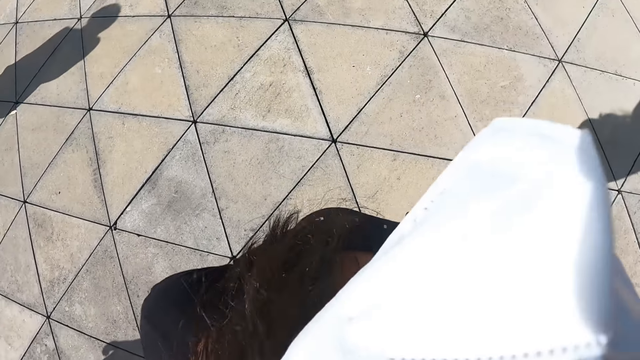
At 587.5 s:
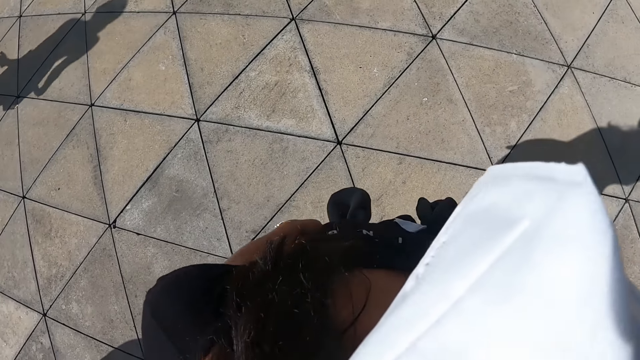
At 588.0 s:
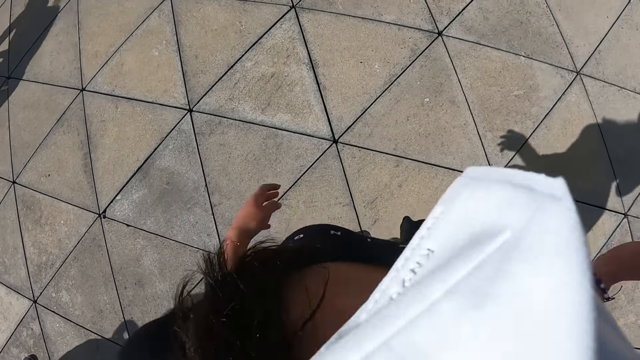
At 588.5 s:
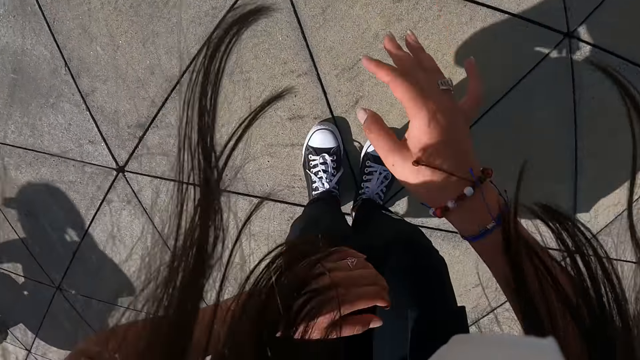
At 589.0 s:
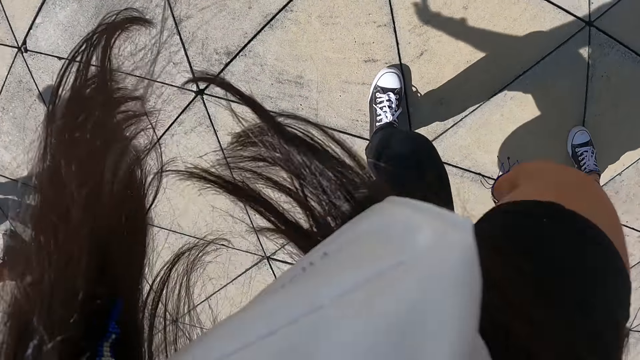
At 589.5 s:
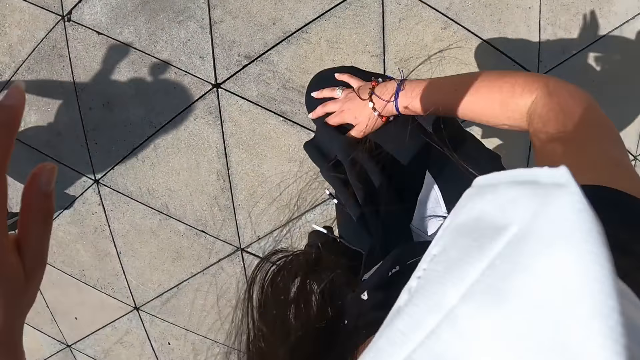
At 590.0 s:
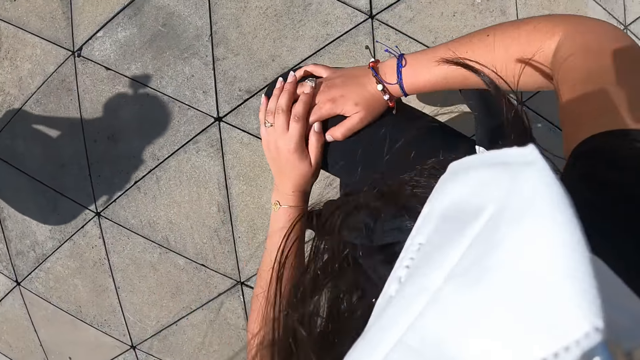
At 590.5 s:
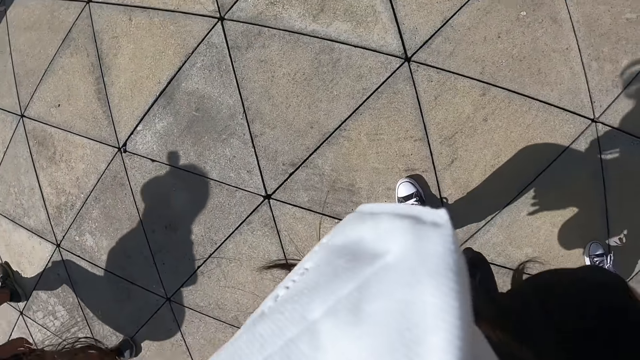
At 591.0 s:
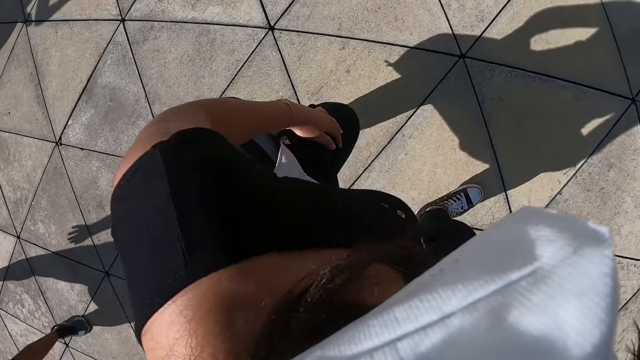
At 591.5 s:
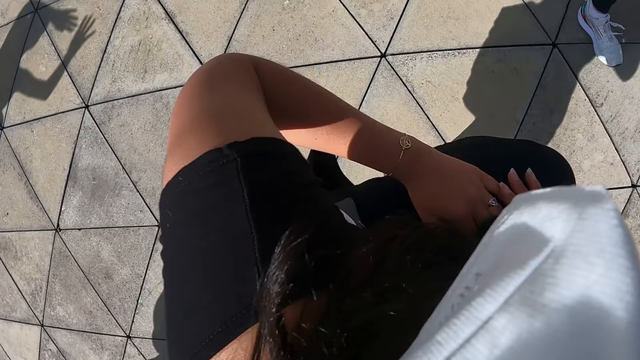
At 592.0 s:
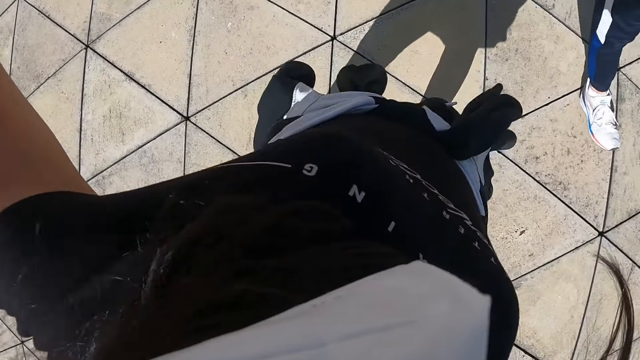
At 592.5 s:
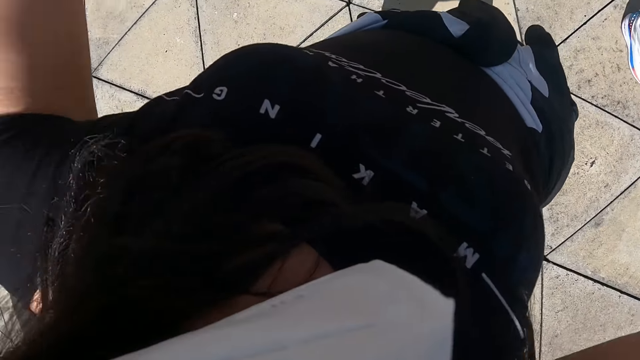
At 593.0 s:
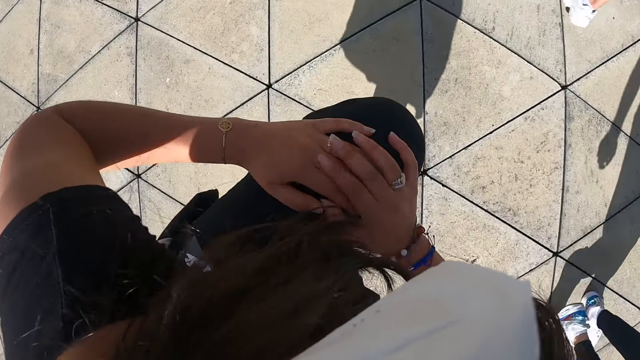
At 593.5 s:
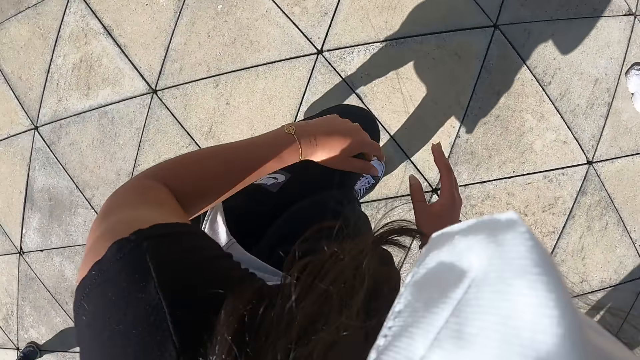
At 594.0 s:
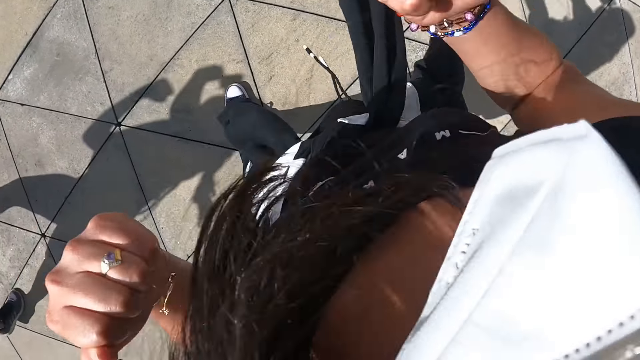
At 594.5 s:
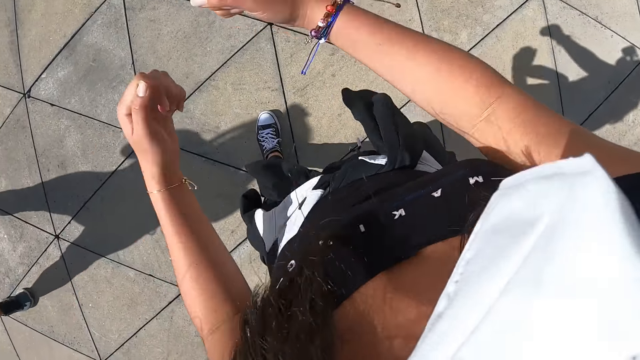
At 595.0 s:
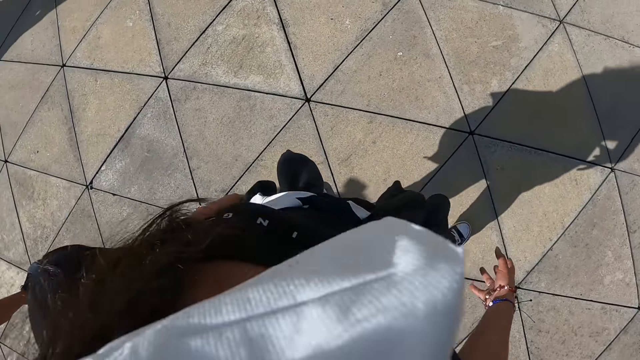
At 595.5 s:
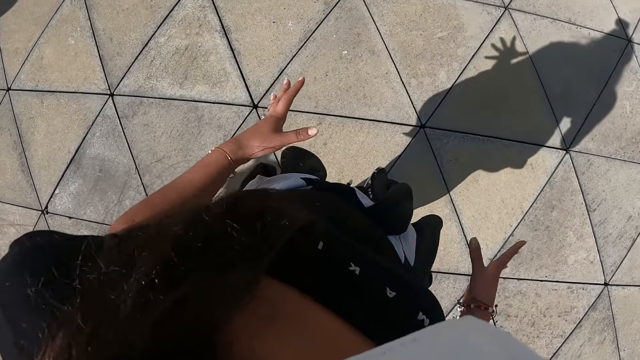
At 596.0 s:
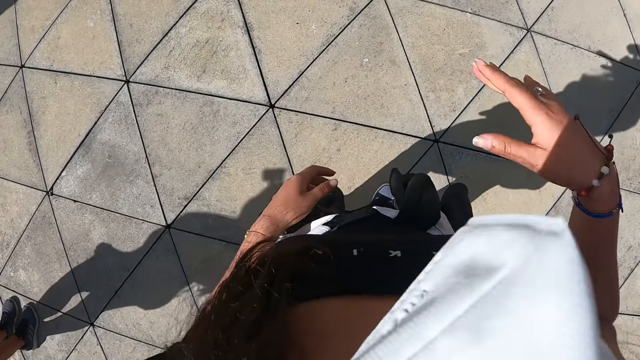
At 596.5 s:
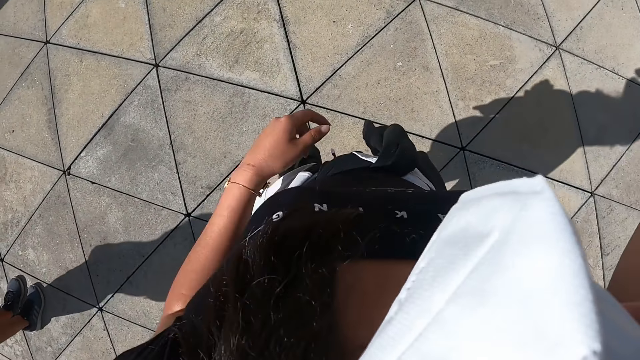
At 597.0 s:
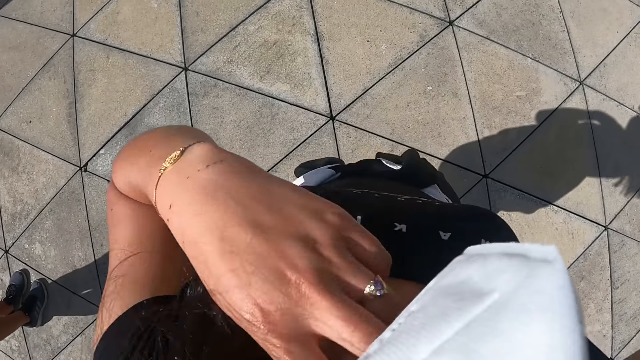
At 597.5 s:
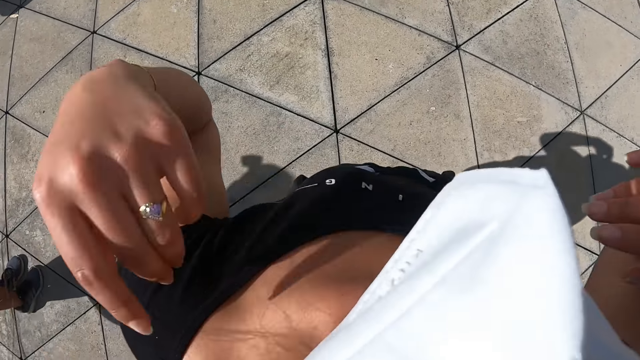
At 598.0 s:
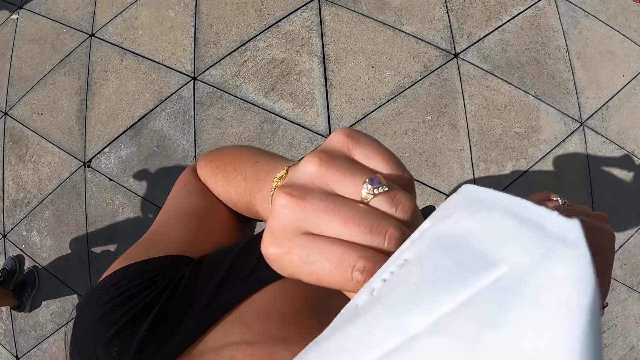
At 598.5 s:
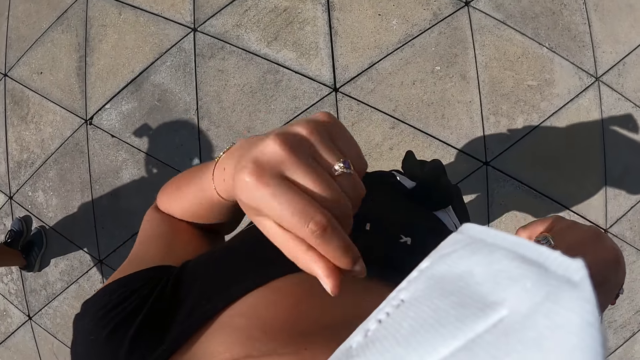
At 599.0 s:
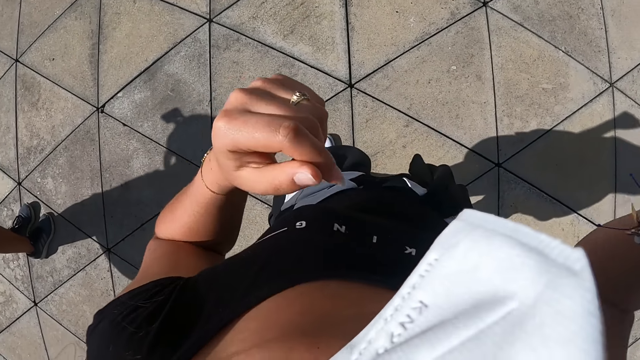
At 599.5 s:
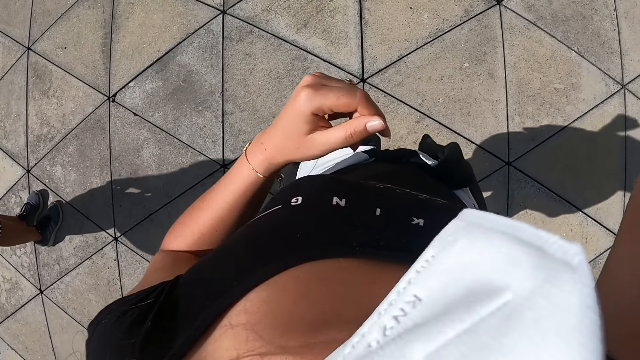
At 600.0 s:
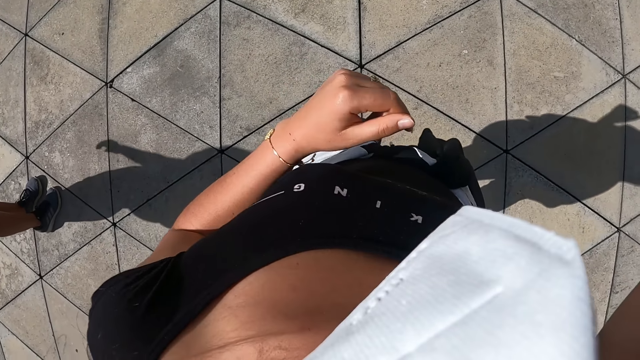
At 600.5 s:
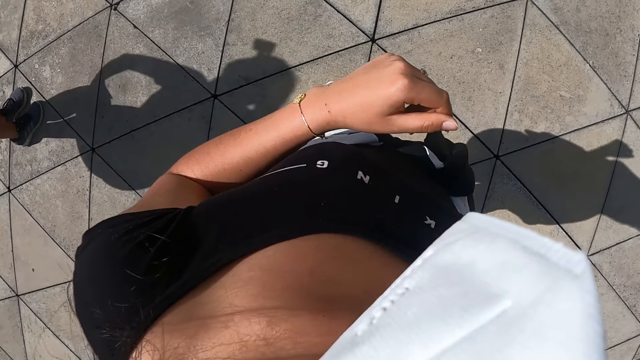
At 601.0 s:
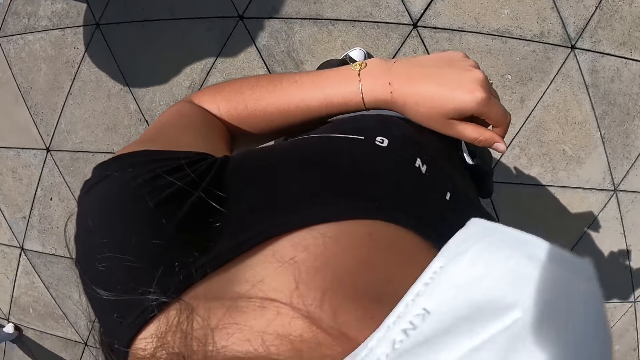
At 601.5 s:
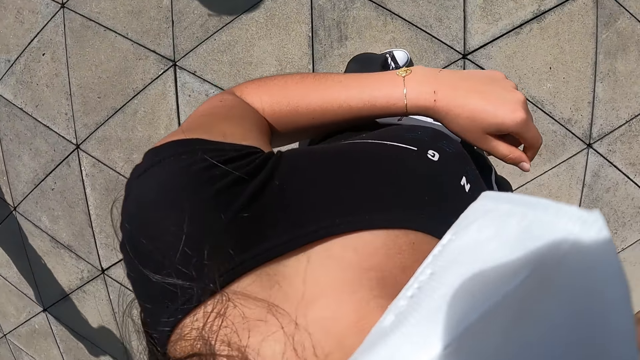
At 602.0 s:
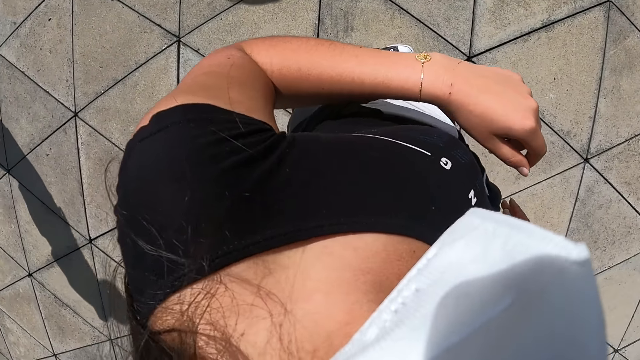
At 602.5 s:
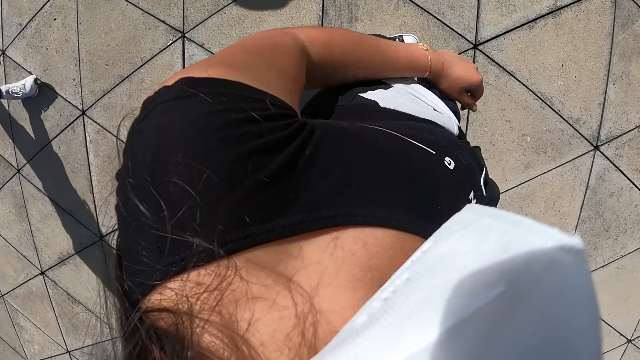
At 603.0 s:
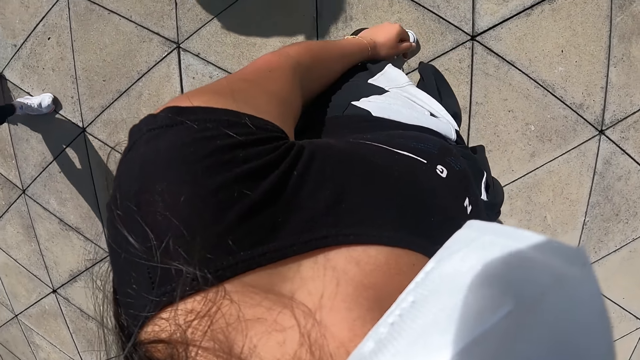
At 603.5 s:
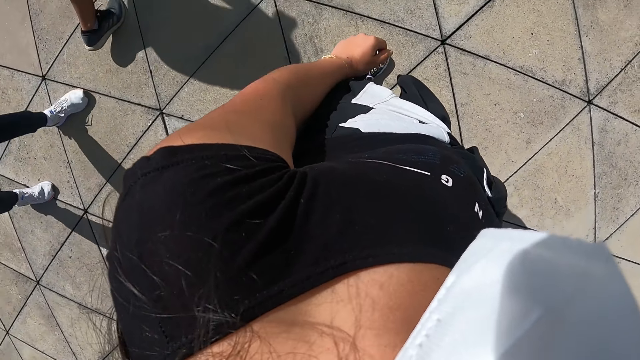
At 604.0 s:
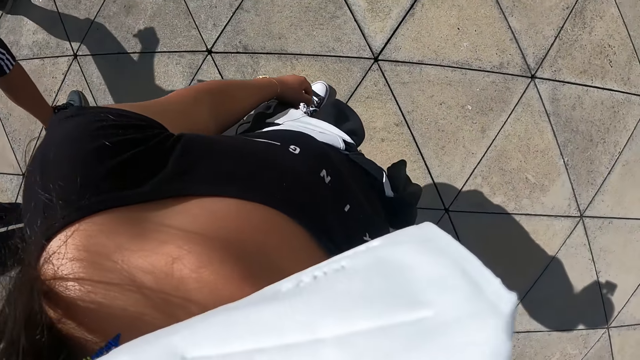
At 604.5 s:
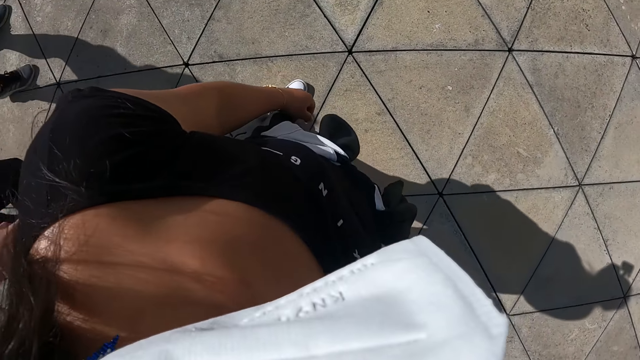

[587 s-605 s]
The camera wearer lifts her right leg. She does exercise. She touches her right leg with her right hand. She brings down her right leg. She turns right. She raises her left leg. She touches her left leg with both hands. She puts down her left leg. She lifts both hands. She raises her left leg. She touches her left leg with both hands. She puts down her left leg. She turns left. She looks around. She adjusts her hair with her right hand. She adjusts her hair with her left hand. She looks around.

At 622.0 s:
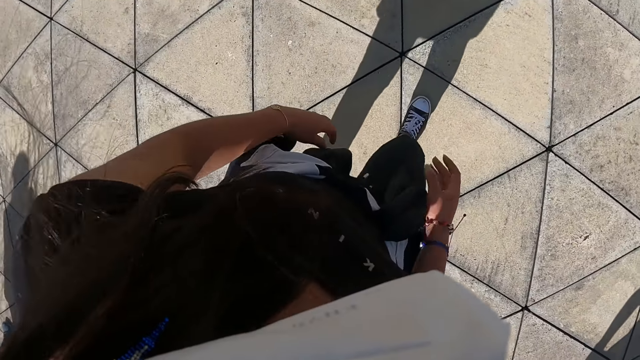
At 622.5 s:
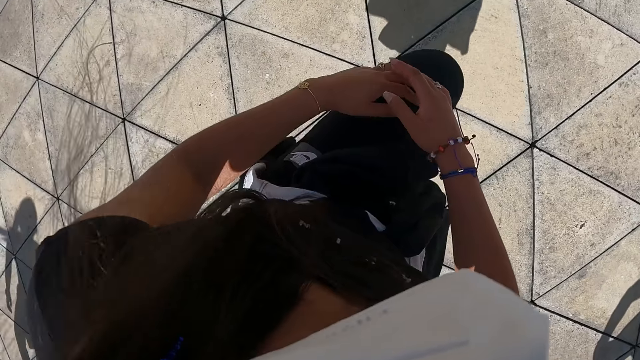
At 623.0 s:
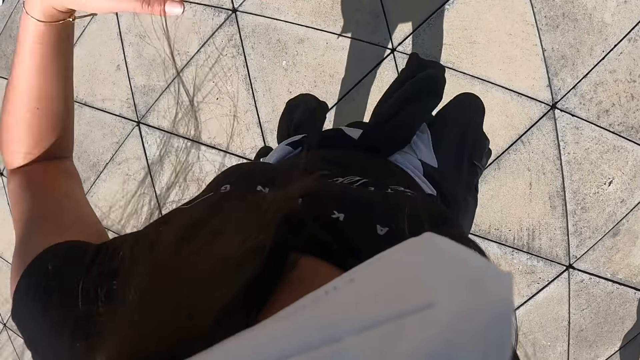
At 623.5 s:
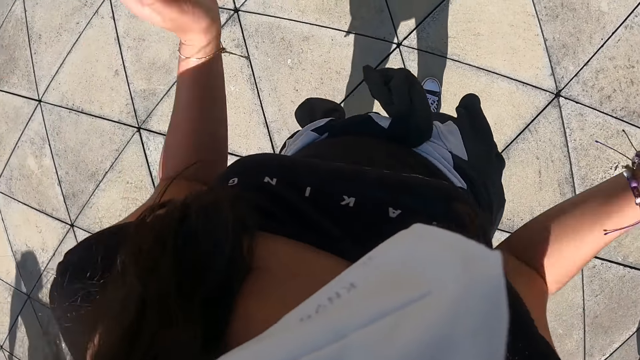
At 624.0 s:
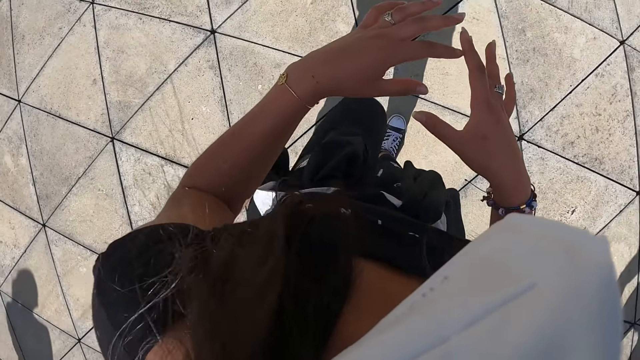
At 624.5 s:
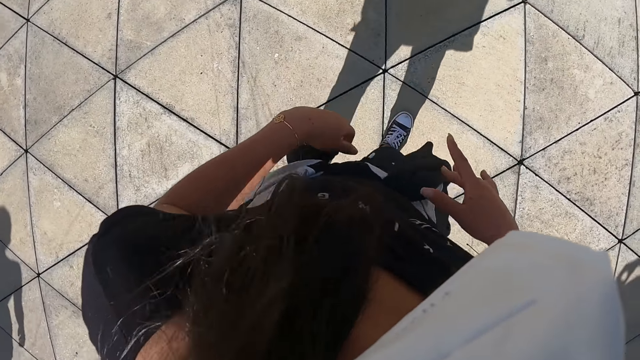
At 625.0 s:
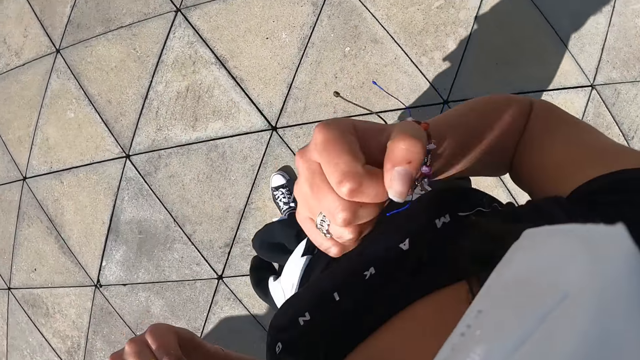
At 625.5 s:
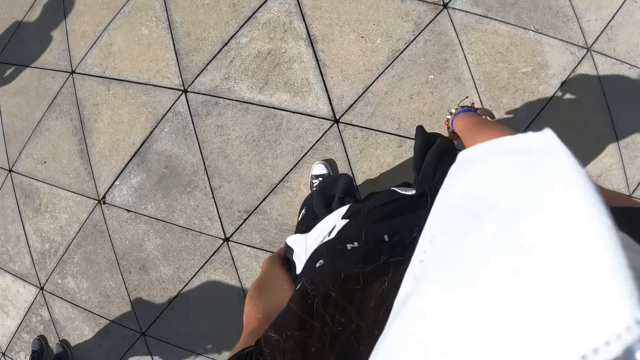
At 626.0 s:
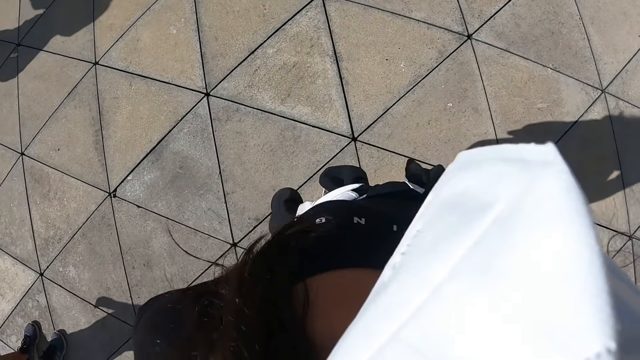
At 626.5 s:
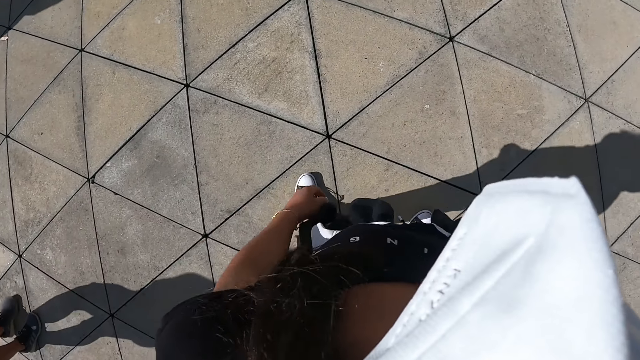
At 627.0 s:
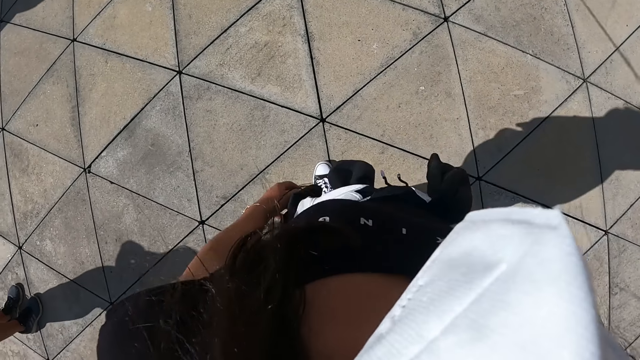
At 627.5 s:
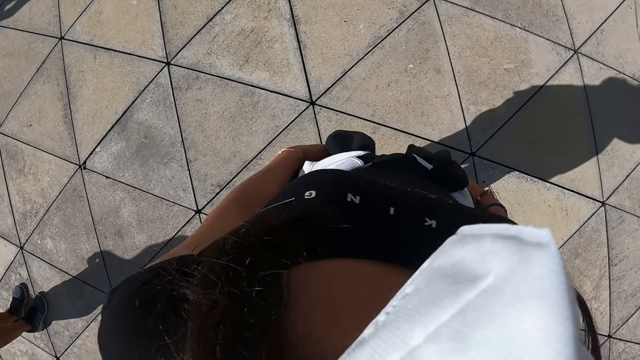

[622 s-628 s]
The camera wearer raises her left leg. She touches her left leg with both hands. She raises both hands. She raises her left leg. She puts down her leg. She turns left.
